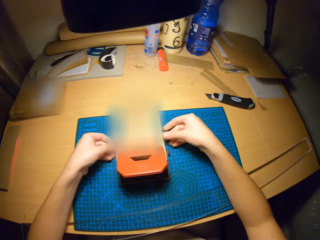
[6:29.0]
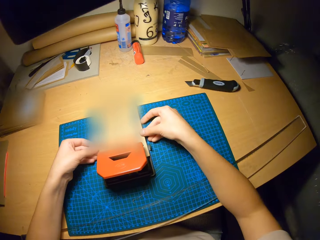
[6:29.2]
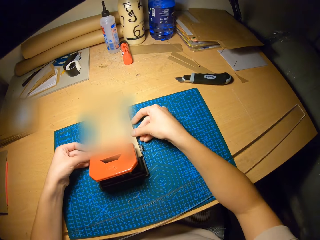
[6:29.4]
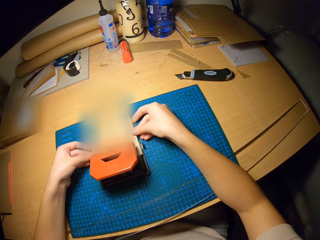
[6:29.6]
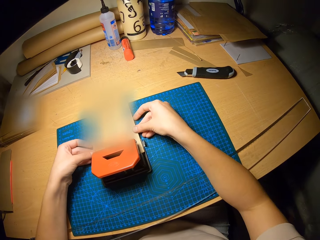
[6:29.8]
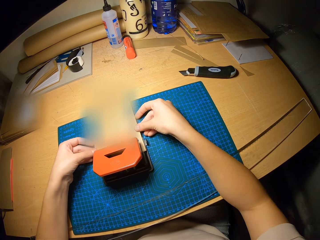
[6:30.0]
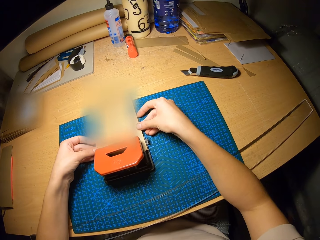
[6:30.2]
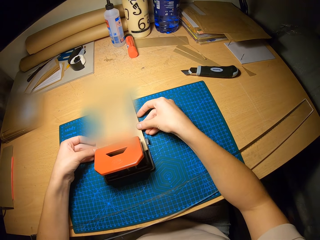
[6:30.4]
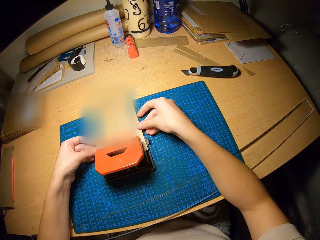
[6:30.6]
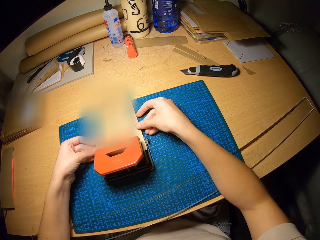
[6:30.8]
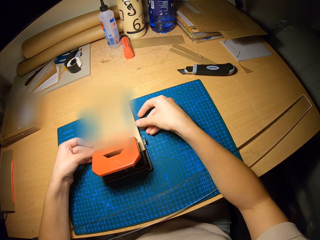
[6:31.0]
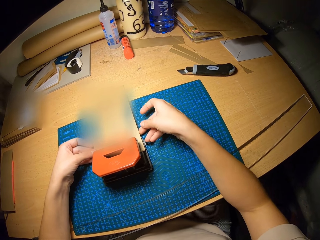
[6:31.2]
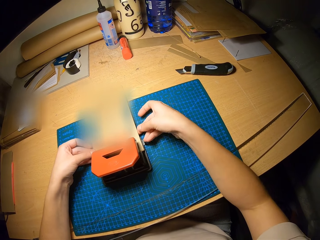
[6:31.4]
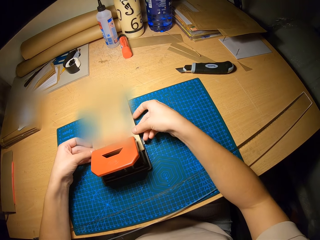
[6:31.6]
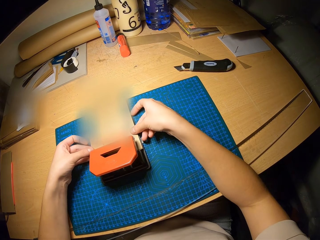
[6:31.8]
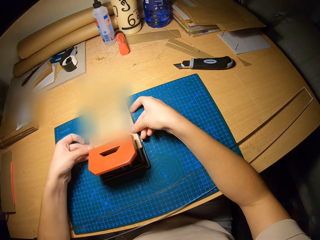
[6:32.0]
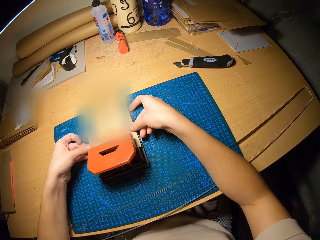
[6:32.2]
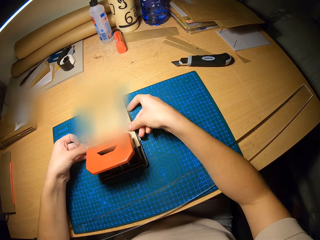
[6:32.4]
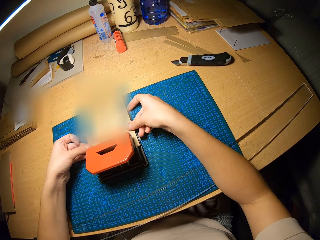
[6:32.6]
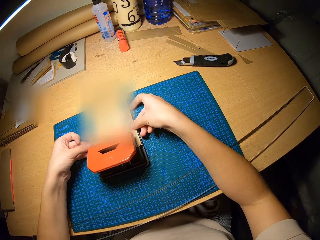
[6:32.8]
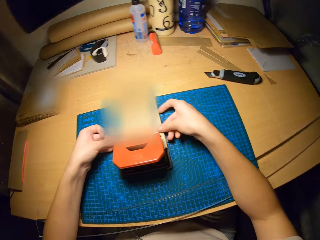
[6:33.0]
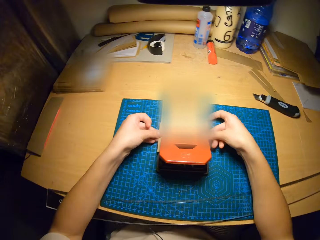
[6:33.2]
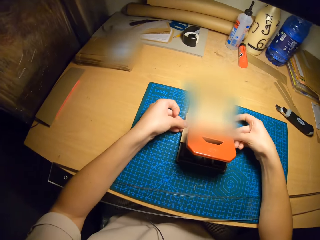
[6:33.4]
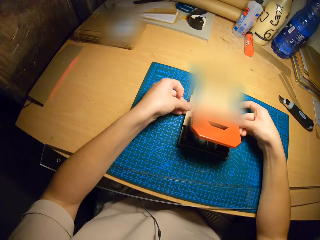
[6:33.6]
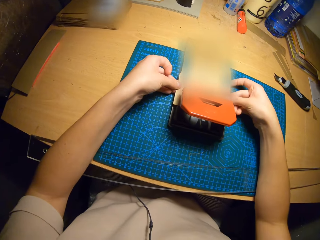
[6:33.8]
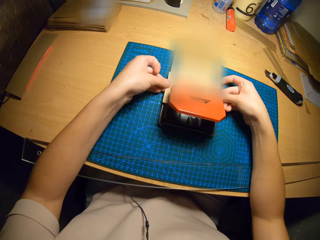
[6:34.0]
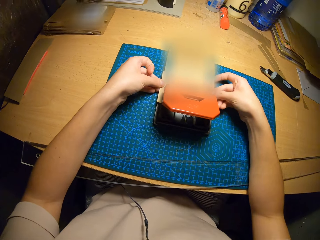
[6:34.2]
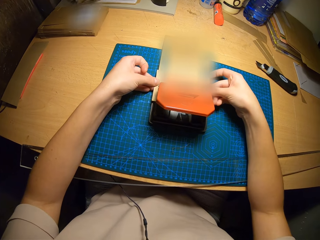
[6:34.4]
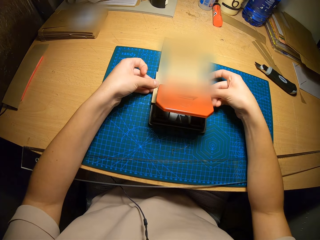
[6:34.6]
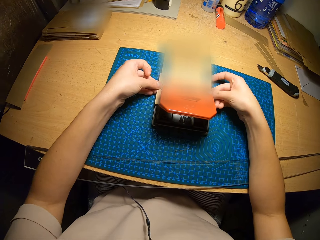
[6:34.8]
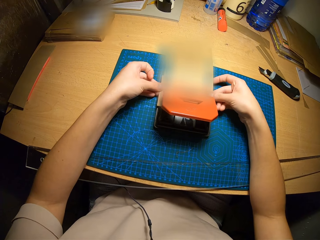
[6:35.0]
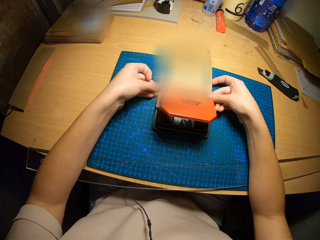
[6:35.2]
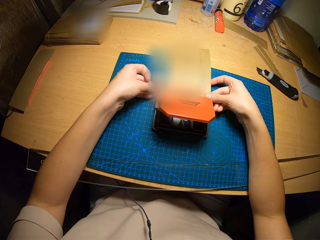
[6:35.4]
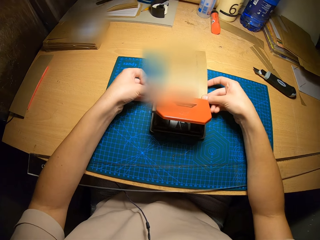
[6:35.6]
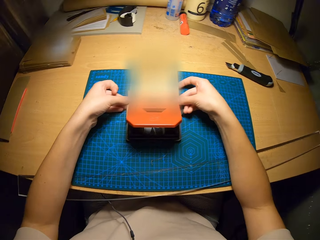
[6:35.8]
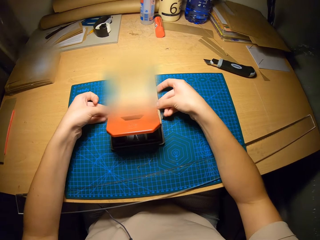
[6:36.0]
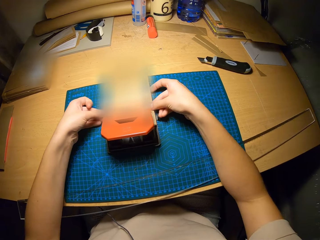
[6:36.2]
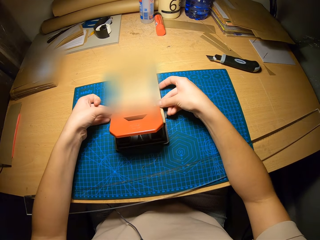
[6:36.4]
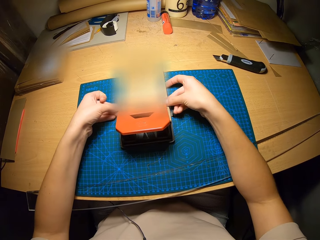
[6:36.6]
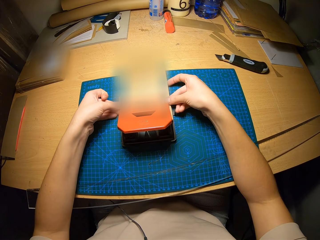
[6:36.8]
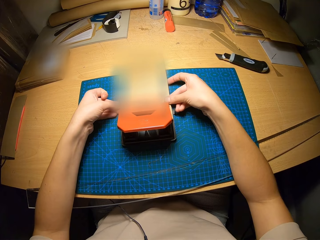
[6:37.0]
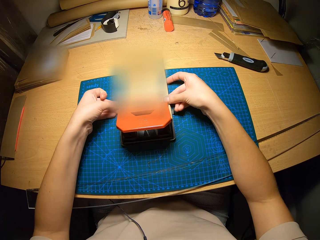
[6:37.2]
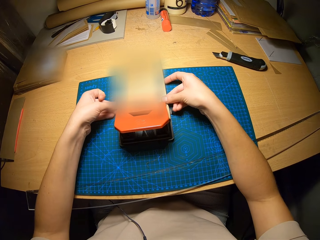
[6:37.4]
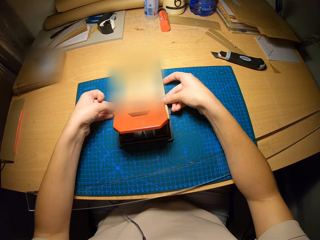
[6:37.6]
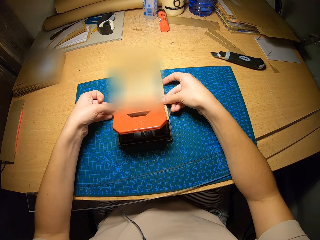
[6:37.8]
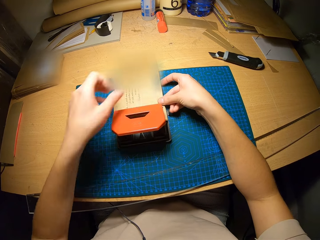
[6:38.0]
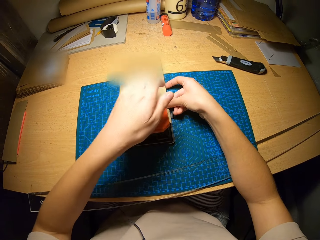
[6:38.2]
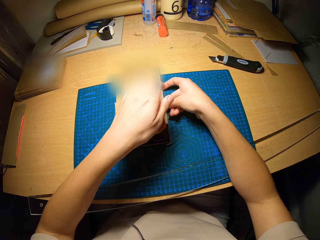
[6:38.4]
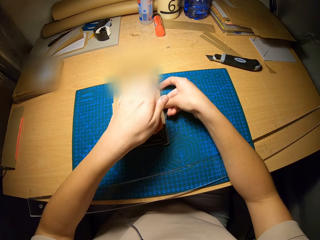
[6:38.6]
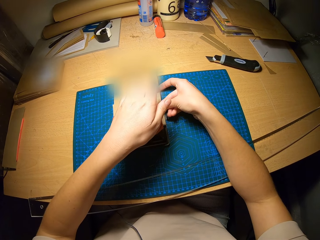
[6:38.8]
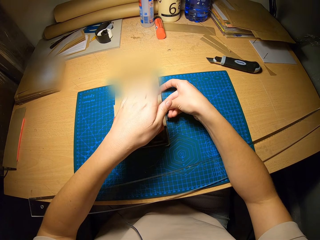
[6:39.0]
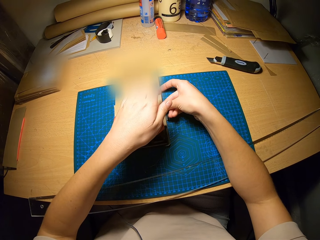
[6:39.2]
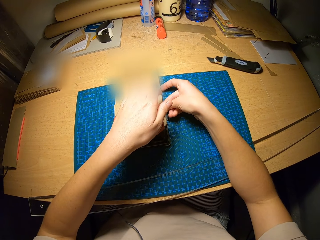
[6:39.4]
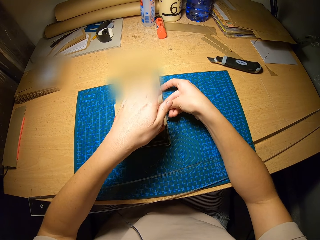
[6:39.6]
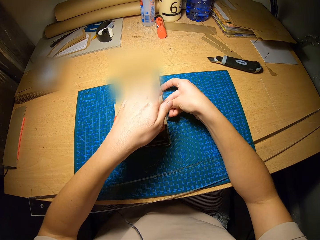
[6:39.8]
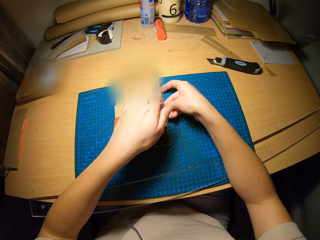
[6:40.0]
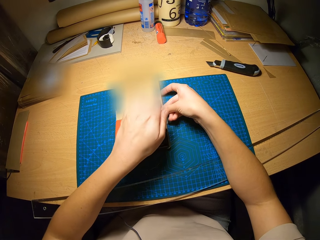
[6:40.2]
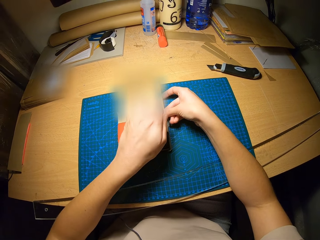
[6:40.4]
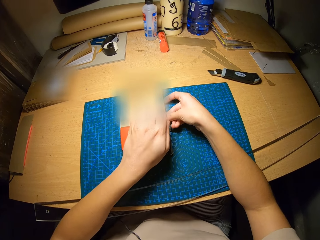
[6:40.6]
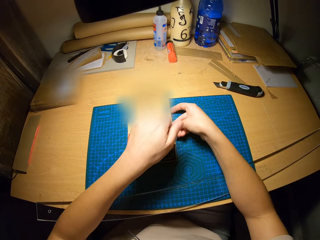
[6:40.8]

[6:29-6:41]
The camera wearer adjusts the paper in the perforator with his hands. He moves the craft paper in the paper punch. He squeezes the paper punch. He uses the perforator on the paper with his left hand.

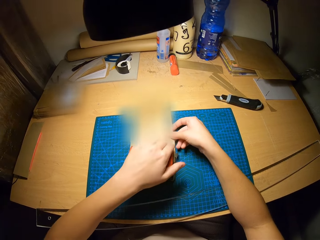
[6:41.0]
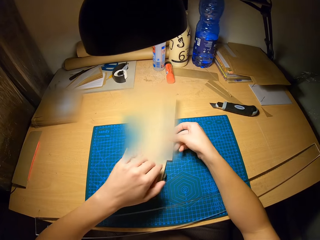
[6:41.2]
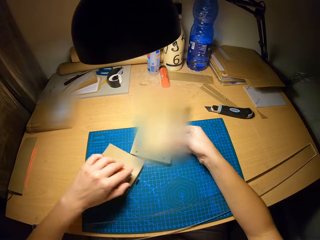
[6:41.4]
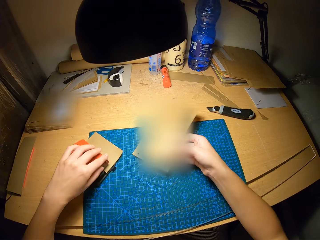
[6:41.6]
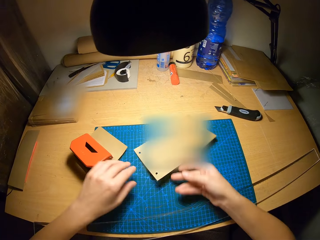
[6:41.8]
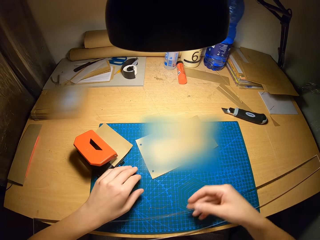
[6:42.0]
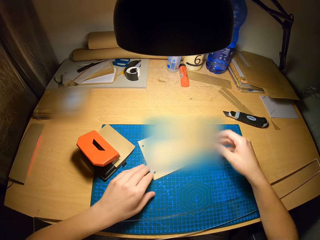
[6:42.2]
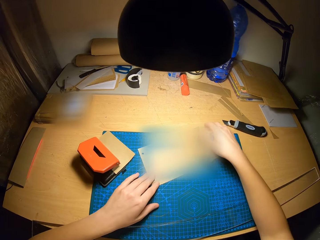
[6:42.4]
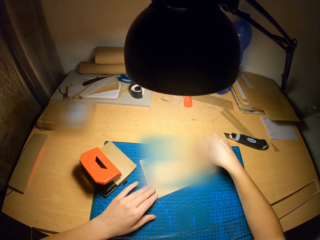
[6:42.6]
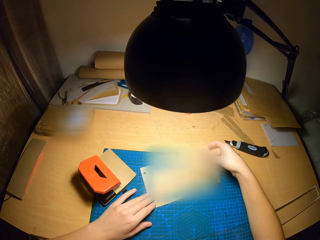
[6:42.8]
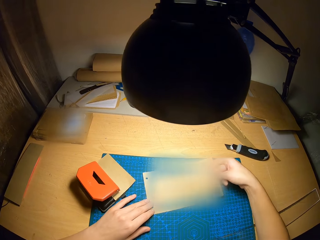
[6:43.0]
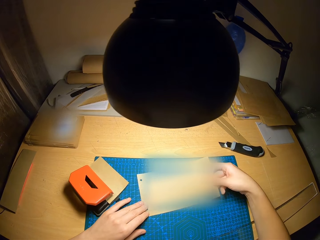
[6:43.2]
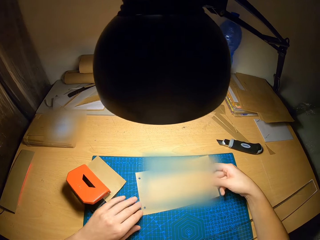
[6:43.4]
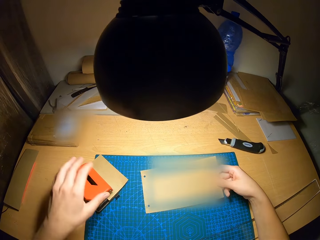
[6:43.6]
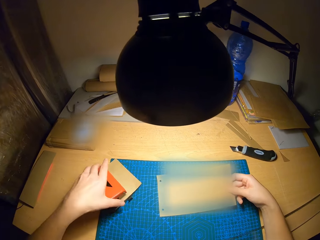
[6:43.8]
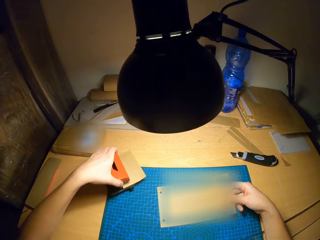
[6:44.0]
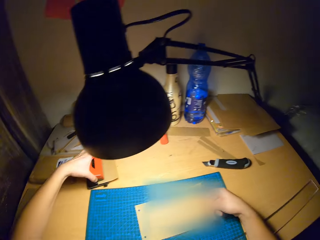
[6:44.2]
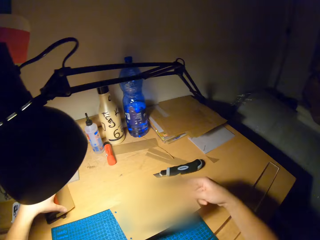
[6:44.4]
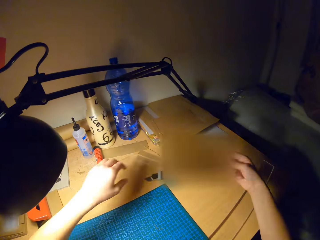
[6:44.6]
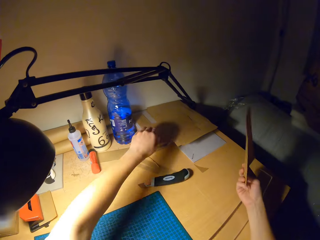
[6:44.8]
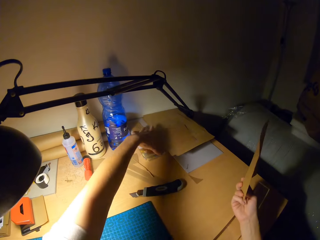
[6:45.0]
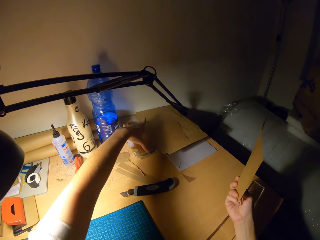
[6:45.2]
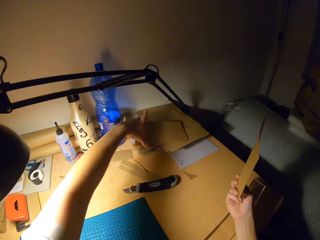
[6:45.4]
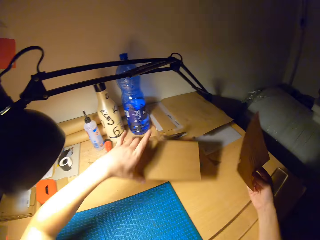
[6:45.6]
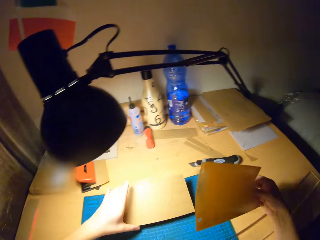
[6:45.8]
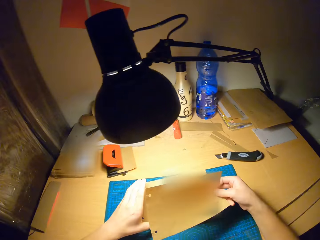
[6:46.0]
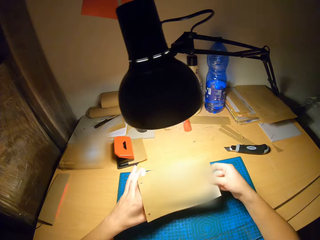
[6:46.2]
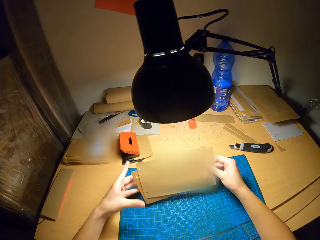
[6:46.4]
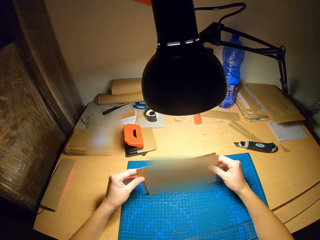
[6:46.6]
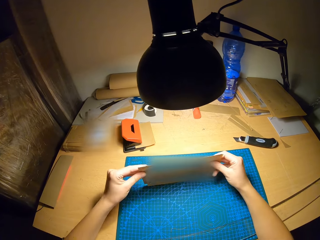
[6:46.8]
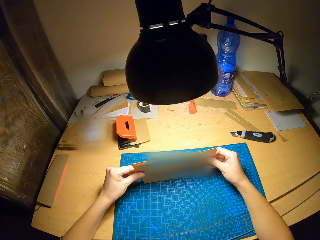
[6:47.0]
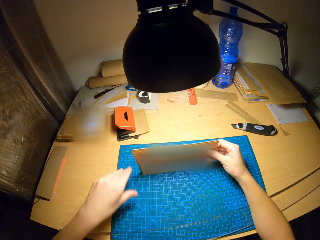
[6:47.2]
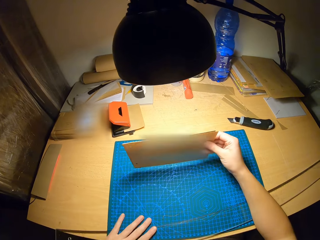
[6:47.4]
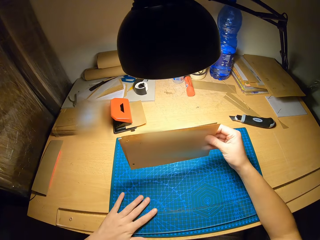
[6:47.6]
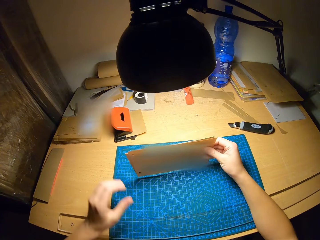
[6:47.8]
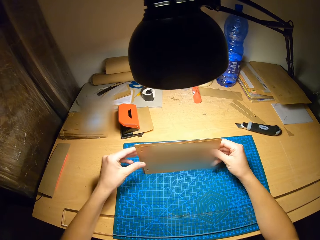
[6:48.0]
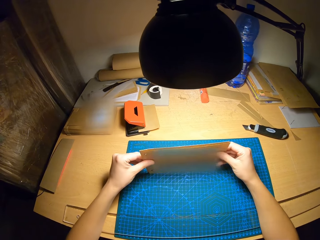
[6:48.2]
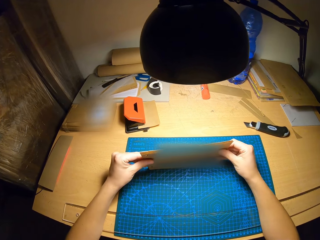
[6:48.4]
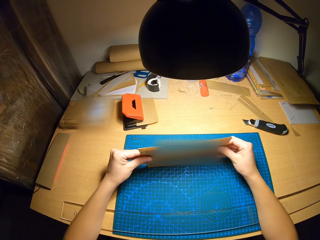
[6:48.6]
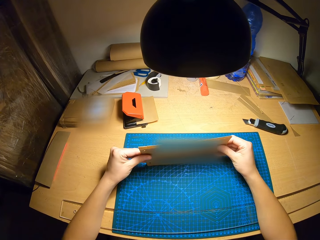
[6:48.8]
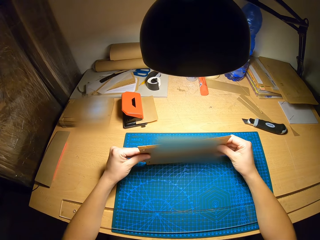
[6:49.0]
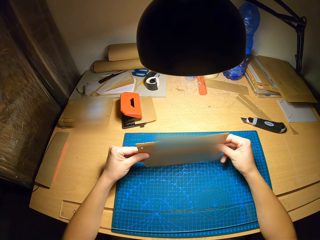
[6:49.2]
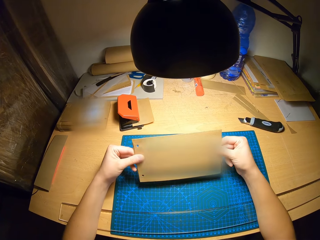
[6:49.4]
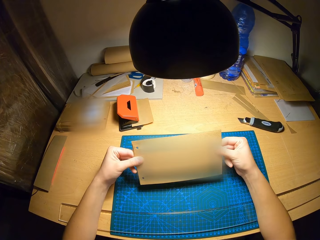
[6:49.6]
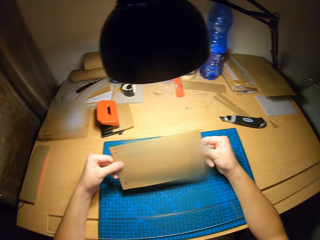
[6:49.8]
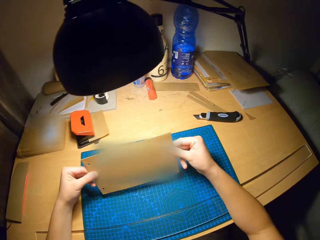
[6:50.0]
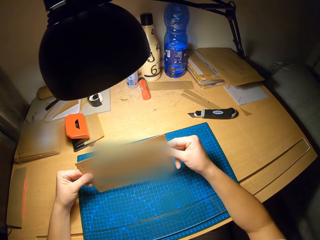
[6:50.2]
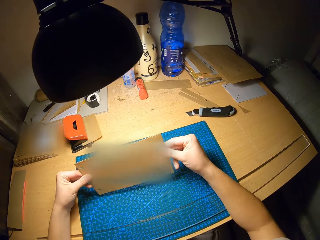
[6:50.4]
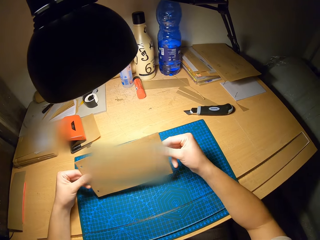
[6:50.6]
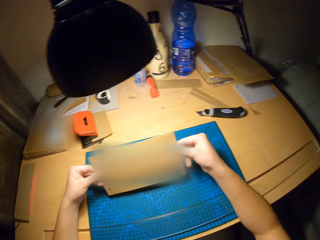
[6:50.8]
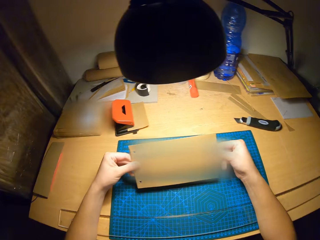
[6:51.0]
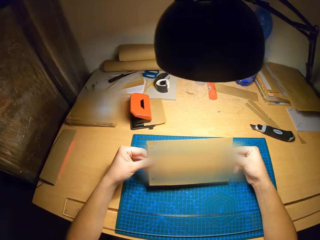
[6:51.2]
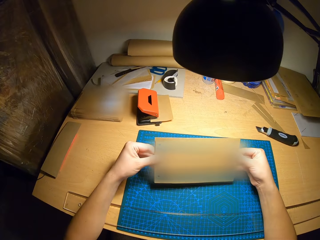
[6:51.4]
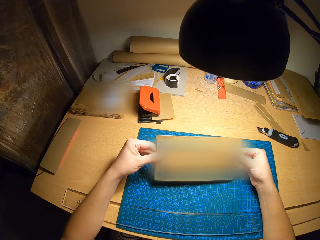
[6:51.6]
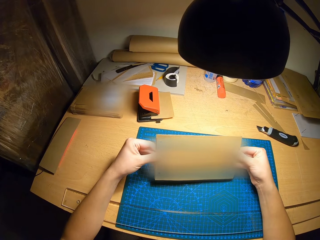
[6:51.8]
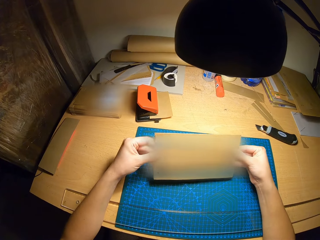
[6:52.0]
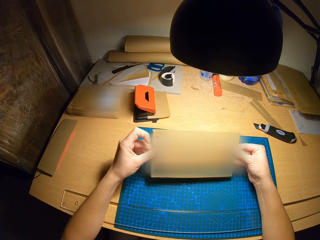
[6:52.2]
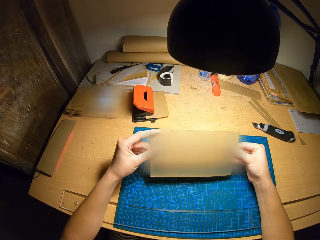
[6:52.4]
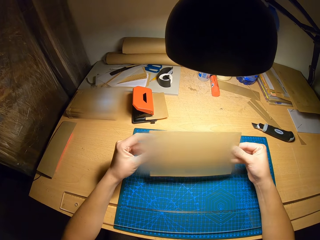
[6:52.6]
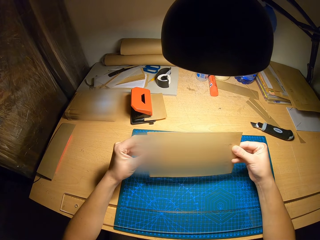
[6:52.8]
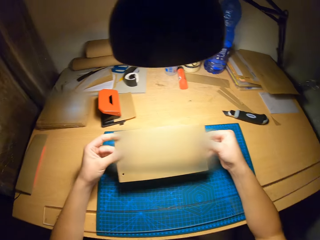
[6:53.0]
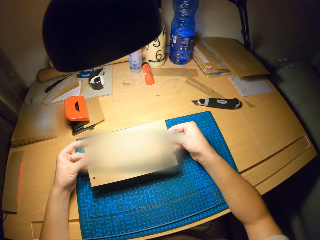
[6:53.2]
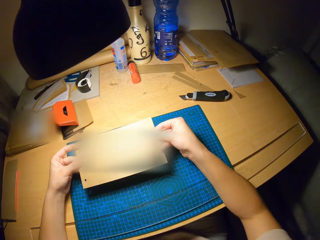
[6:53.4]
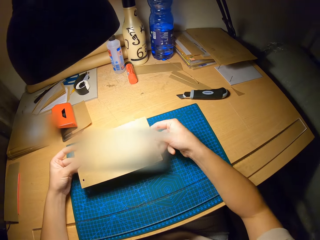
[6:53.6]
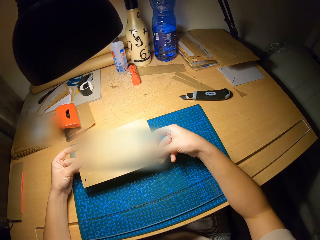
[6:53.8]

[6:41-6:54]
The camera wearer removes the craft papers in the perforator with his right hand. He holds the perforated paper with his hands on the cutting mat. He moves the perforator on the table with his left hand. He moves the craft paper upwards. He picks up a paper from the table with his left hand. He holds the papers with his hands on the cutting mat. He moves the ruler on the cutting mat. He holds the craft papers with both hands. He stares at the craft papers on the cutting mat. He adjusts the papers in his hands.
